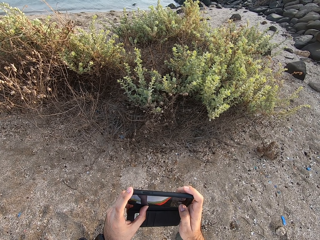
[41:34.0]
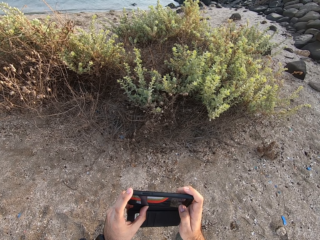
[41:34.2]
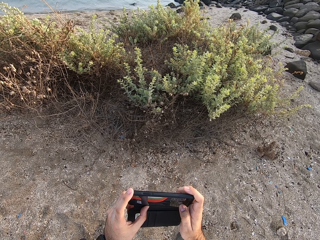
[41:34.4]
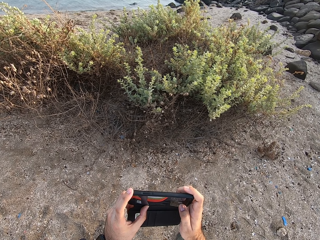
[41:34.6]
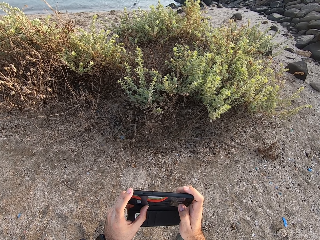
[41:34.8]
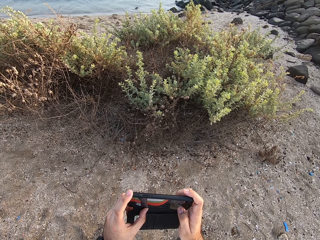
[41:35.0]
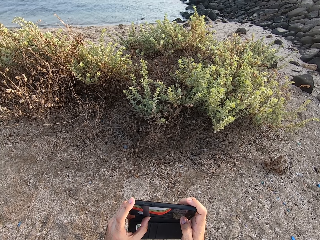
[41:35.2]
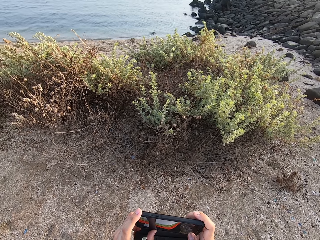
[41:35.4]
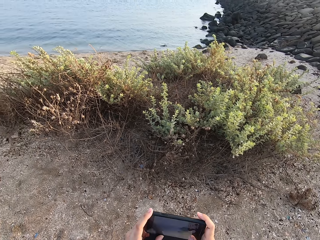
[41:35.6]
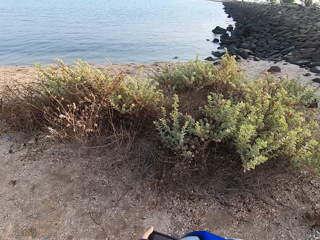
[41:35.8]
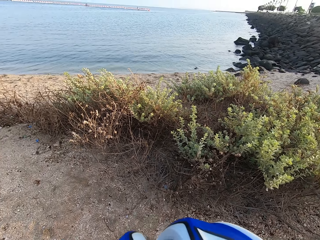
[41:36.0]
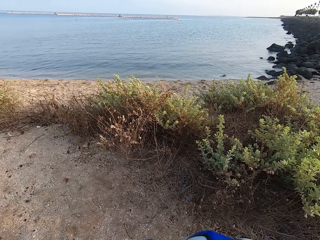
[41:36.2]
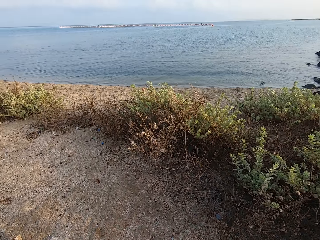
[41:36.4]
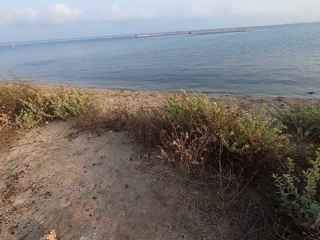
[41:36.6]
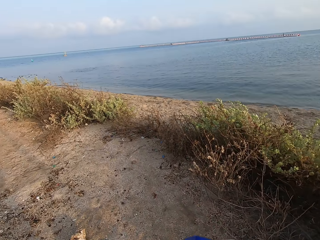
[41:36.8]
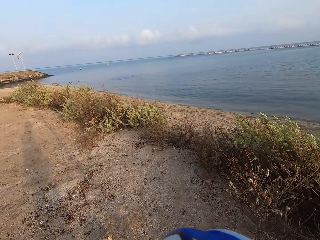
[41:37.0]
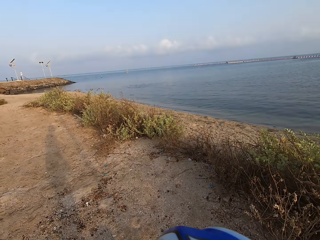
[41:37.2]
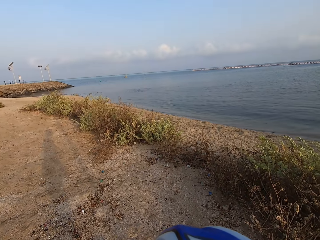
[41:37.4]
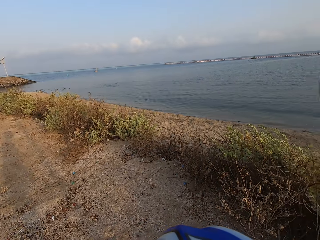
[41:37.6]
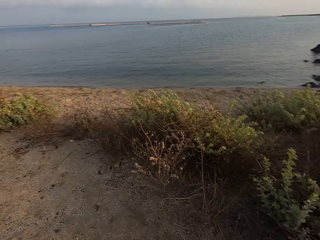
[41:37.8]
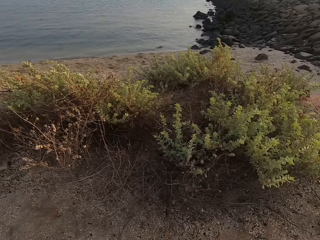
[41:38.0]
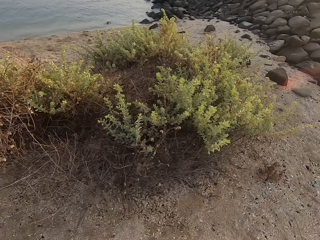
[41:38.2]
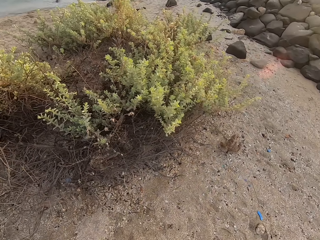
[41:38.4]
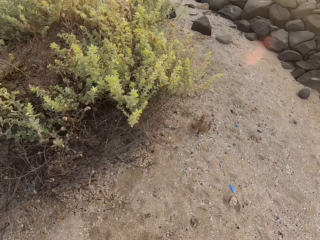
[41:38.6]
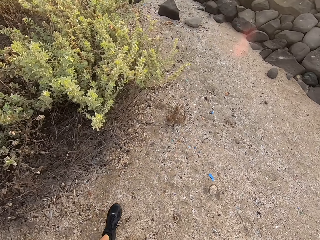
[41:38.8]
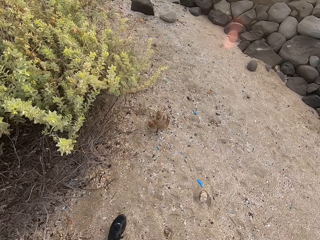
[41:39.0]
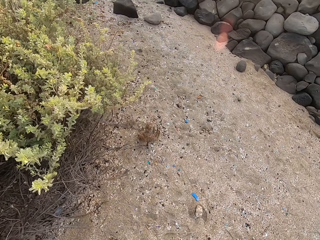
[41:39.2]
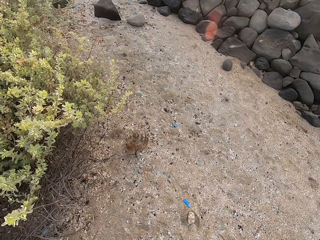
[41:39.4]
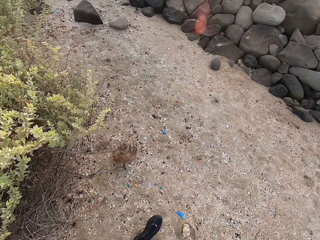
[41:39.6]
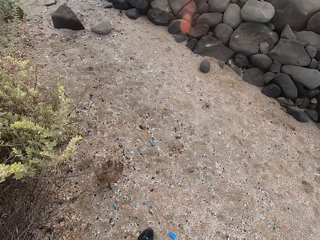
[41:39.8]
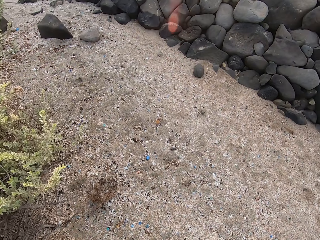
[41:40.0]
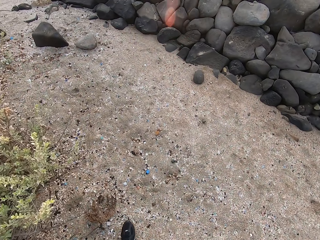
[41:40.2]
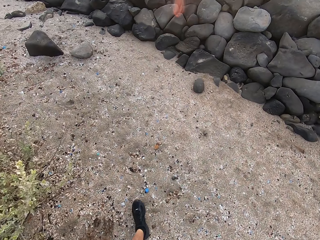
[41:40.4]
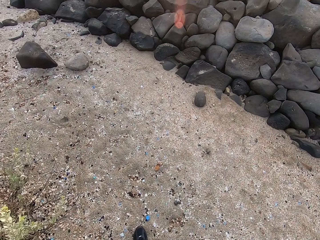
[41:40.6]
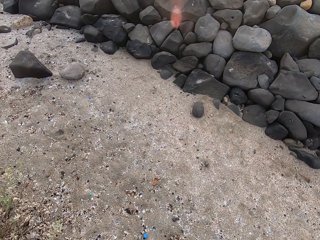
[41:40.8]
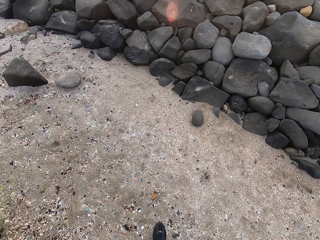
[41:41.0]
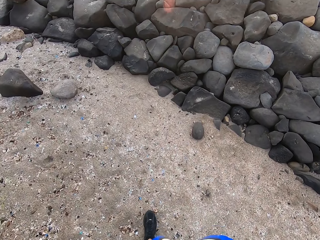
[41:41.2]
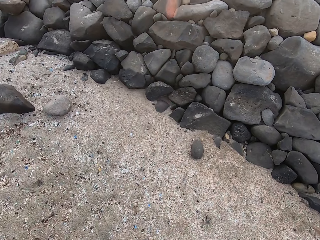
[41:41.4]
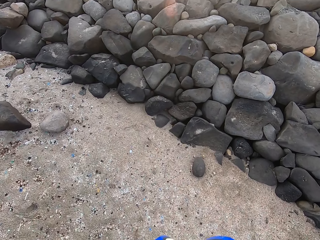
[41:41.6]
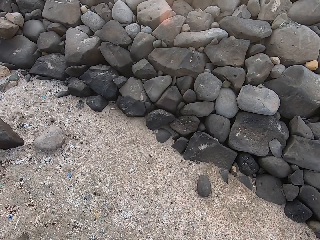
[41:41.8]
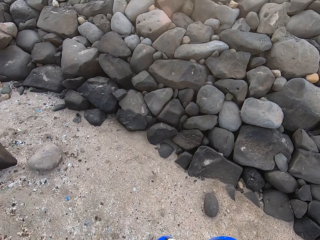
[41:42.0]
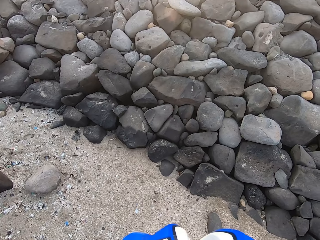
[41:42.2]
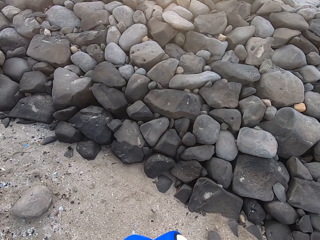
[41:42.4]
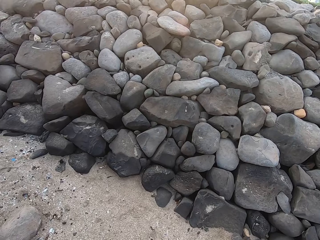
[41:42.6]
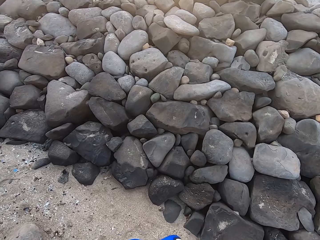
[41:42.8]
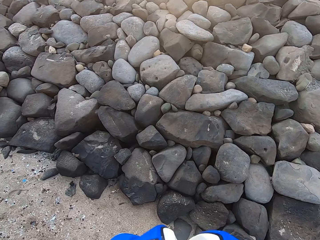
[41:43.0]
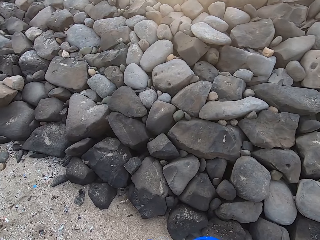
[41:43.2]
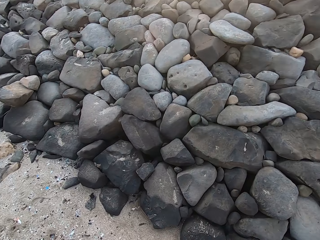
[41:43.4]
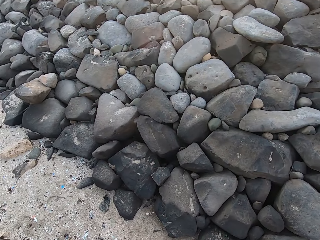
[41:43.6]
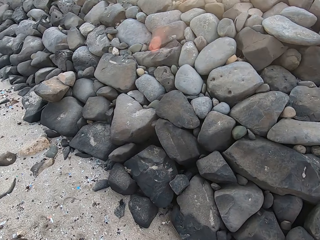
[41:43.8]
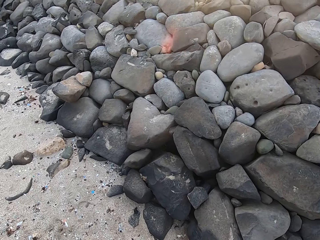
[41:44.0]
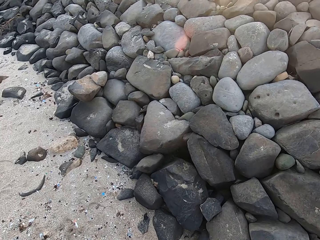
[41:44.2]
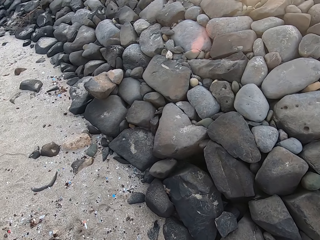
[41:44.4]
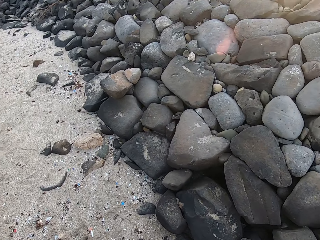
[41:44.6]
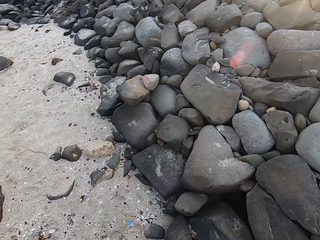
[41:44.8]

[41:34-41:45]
The camera wearer walks around the beach and looks around. They walk around.

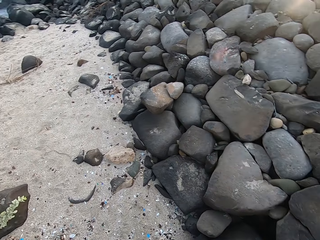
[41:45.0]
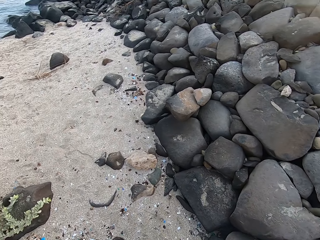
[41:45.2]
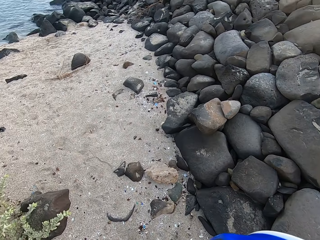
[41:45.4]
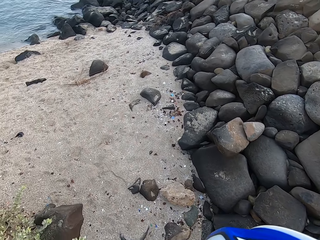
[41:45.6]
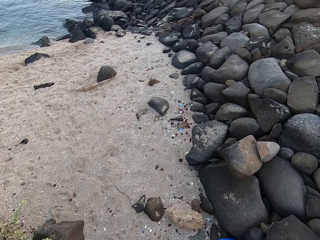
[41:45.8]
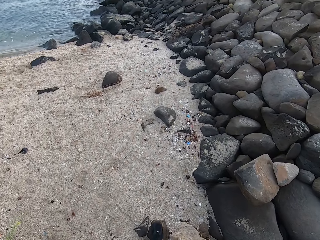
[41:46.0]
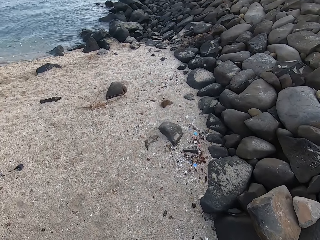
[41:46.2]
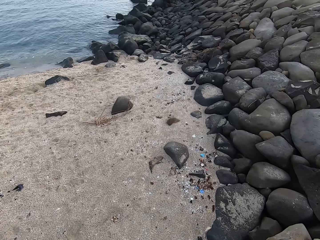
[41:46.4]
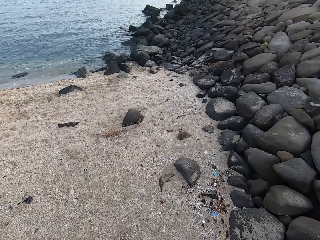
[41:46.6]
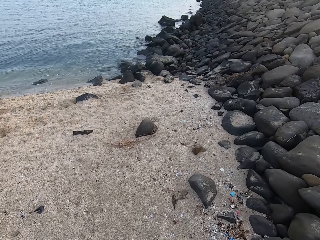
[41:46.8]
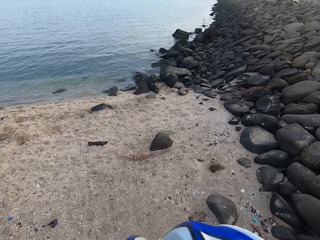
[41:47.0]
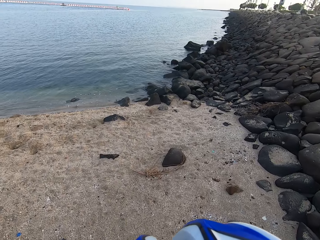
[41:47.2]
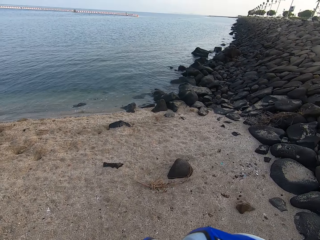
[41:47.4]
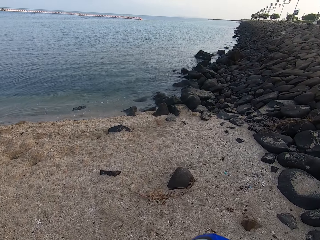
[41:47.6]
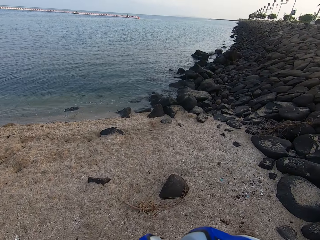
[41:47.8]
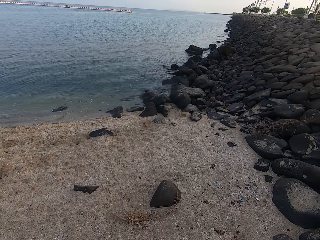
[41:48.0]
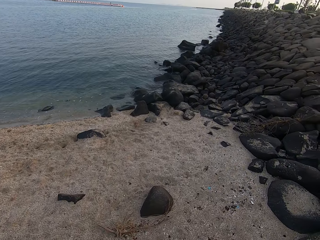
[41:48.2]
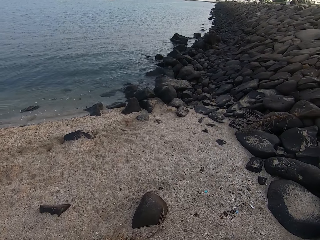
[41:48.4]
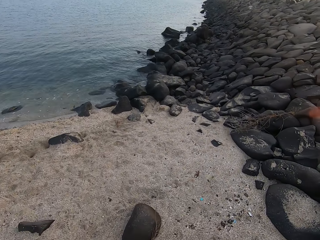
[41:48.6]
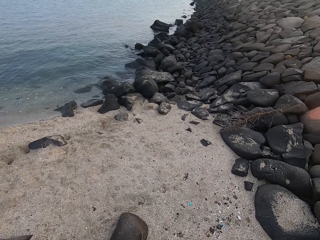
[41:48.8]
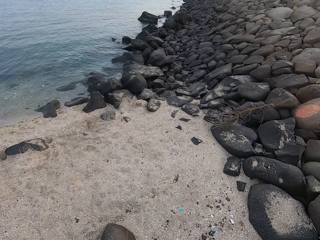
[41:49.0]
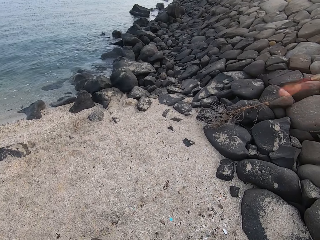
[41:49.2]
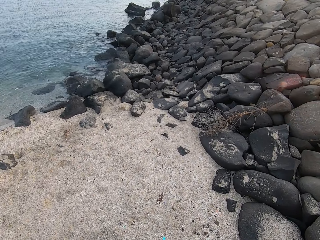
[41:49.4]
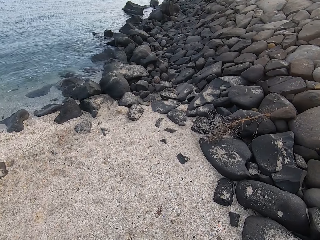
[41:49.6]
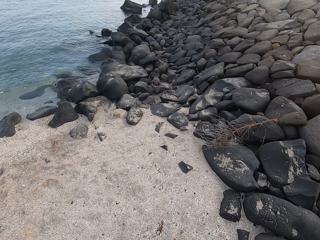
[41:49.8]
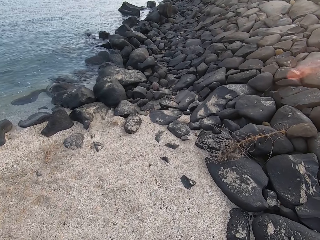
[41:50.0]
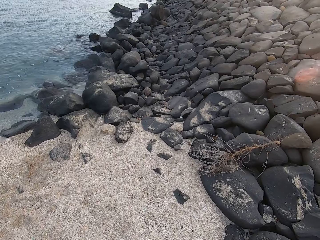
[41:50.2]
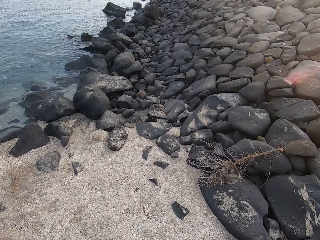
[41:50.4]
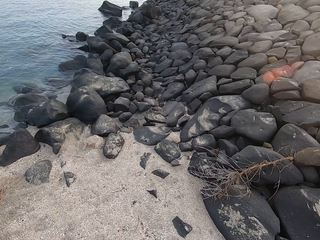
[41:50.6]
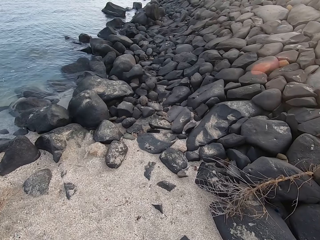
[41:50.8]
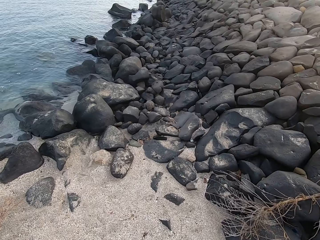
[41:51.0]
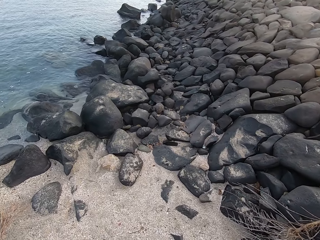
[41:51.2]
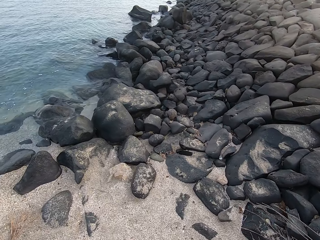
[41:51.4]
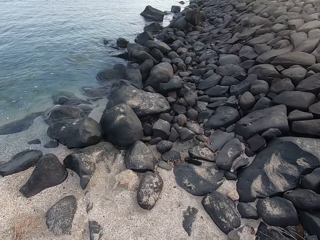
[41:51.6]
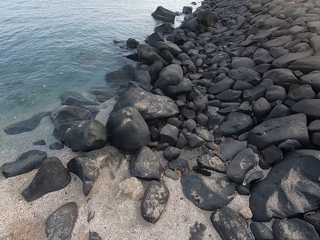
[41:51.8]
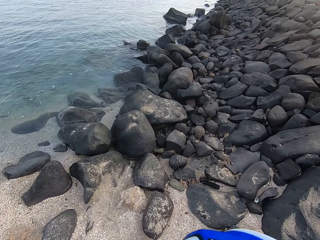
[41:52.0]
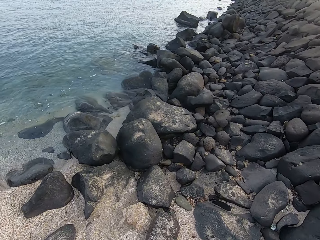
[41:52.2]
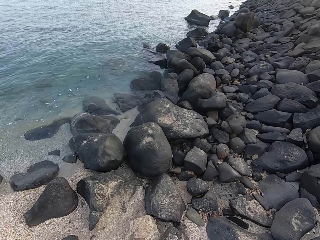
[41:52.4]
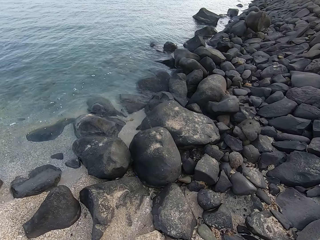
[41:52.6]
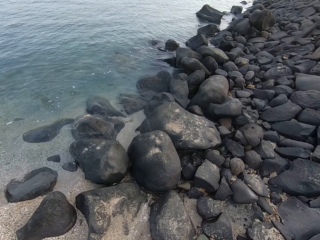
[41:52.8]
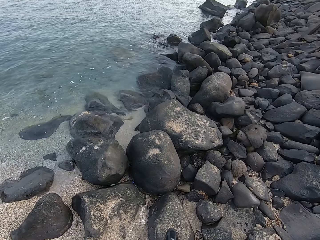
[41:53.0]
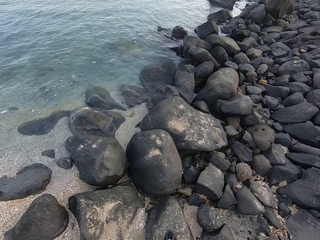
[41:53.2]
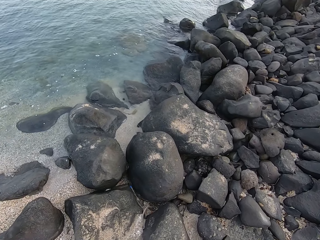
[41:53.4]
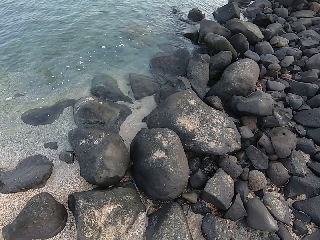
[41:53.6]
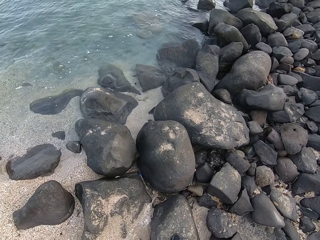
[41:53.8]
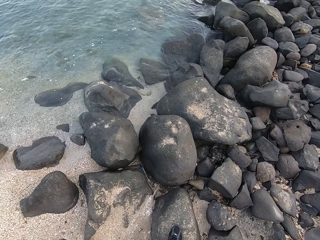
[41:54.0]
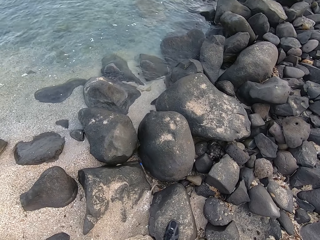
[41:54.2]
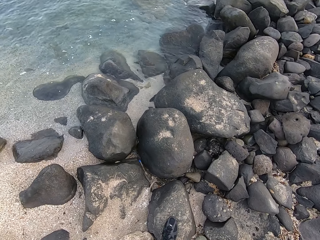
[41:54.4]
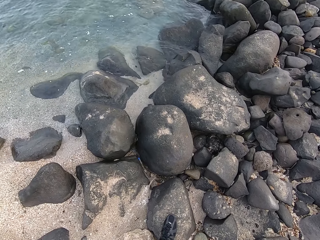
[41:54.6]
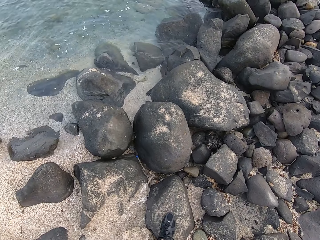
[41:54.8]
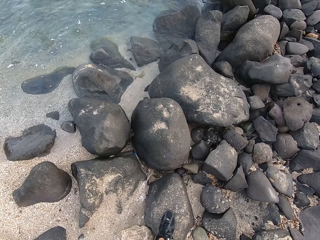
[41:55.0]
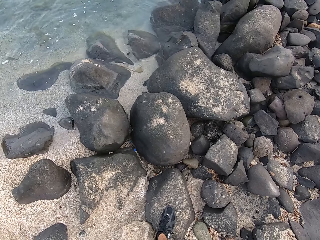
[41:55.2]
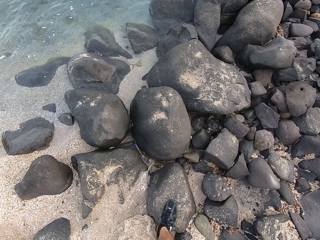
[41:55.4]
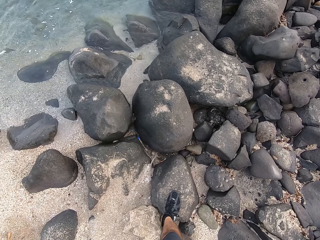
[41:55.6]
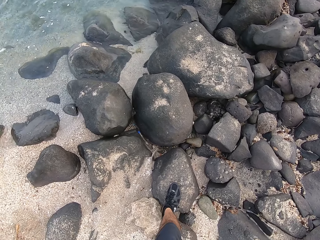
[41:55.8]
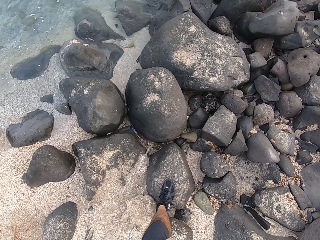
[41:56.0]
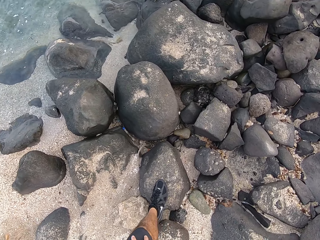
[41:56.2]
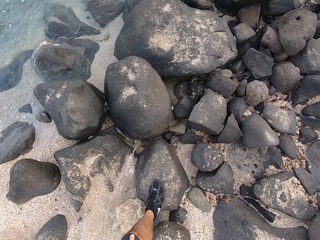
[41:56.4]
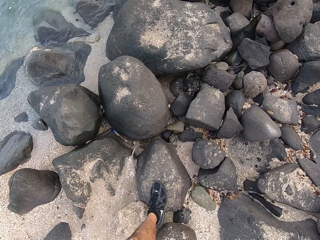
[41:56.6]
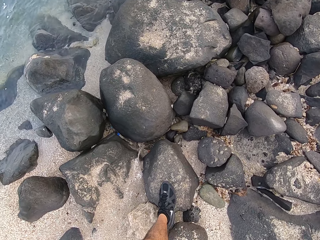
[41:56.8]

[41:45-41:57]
The camera wearer looks around. They walk around.
